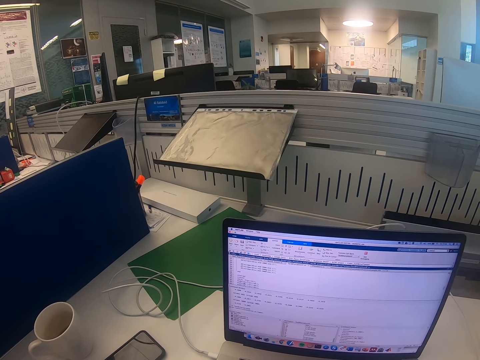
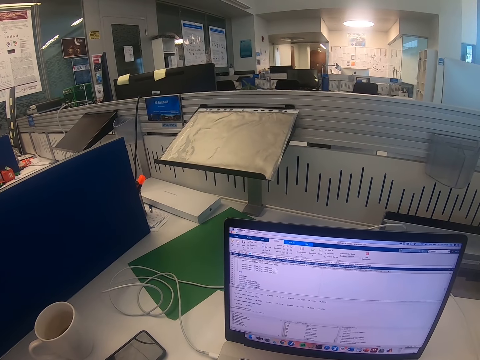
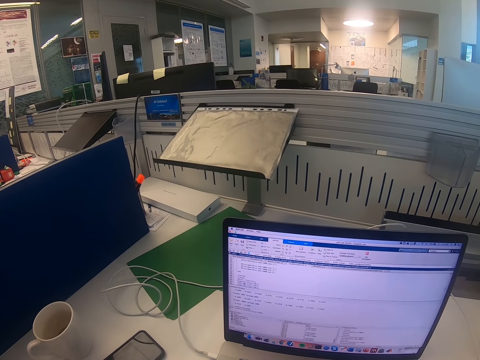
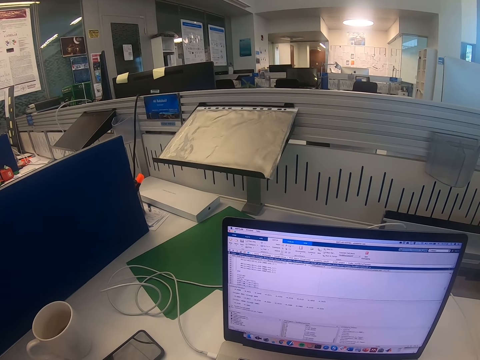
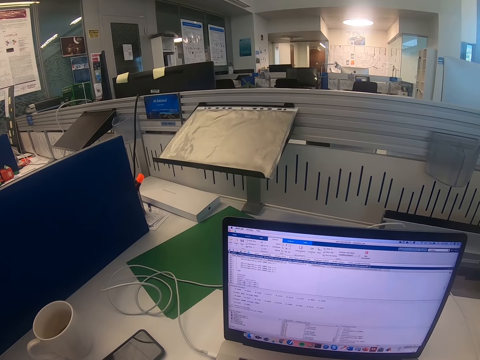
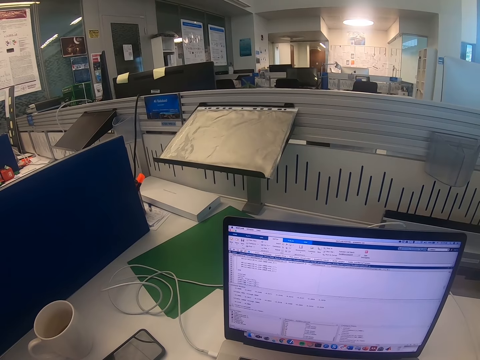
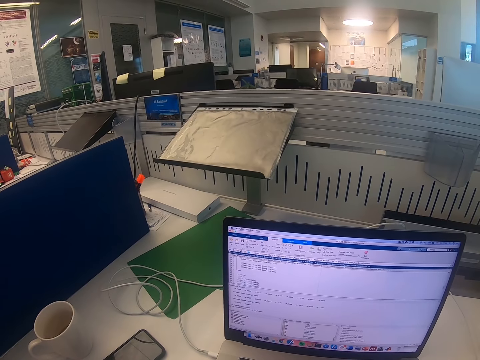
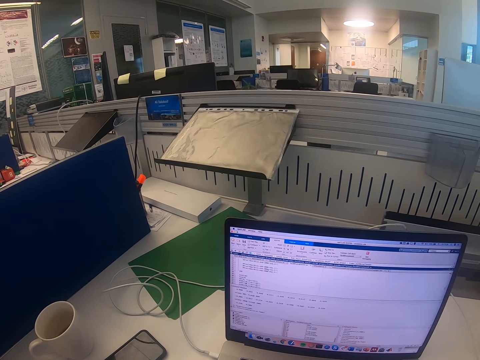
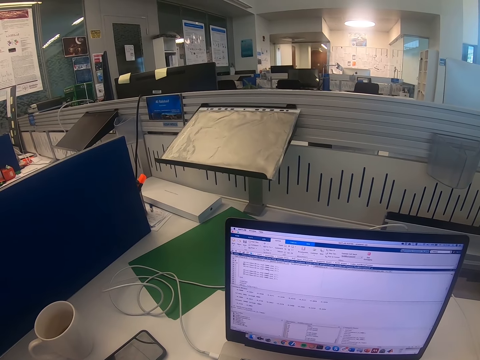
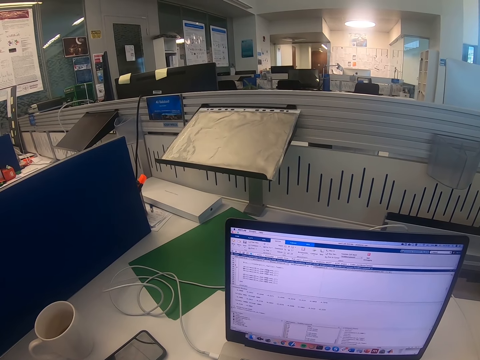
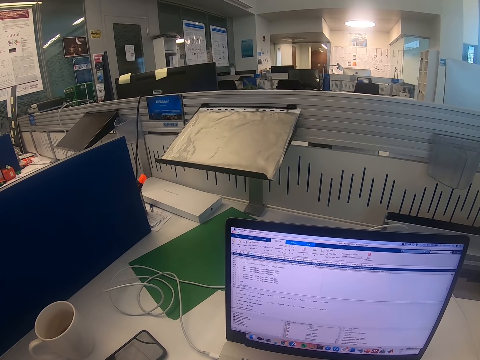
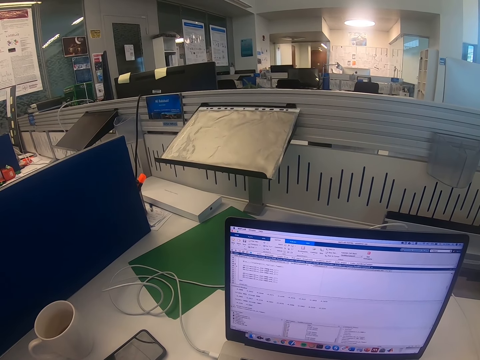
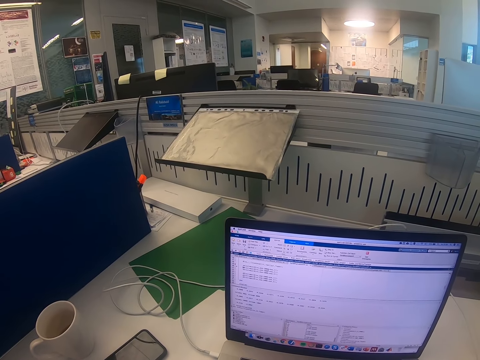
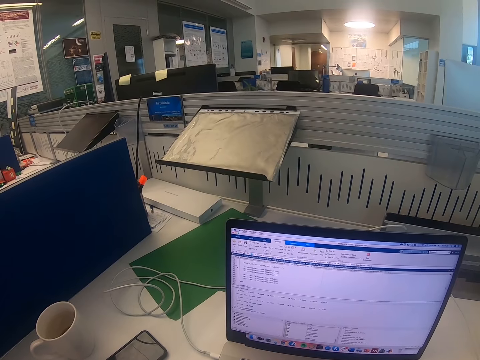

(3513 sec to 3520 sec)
The camera wearer stares at the laptop.

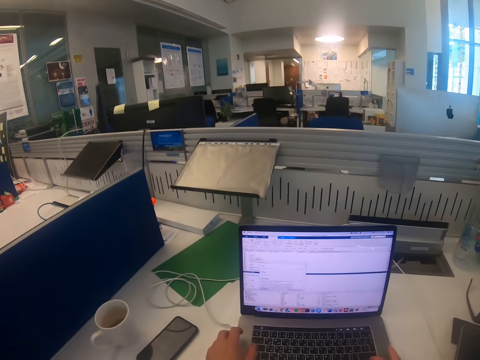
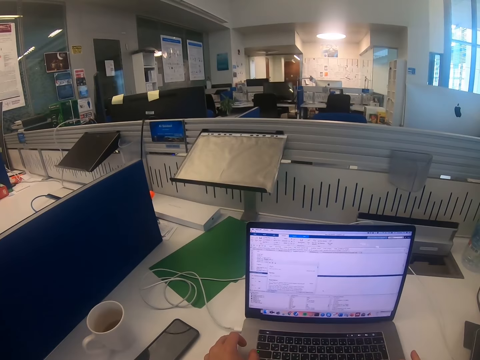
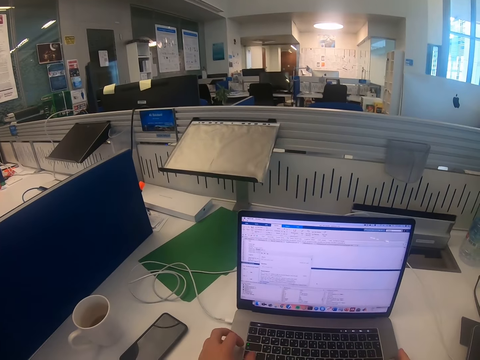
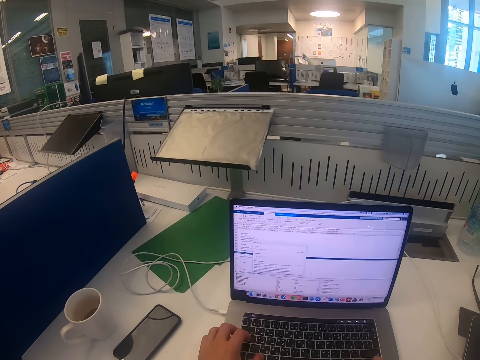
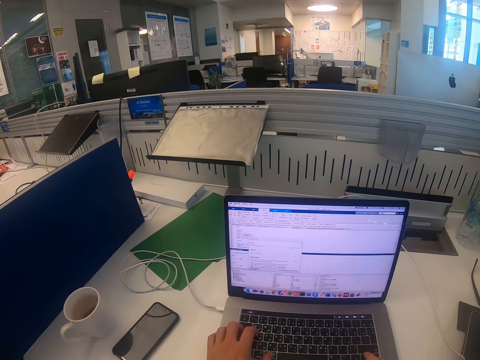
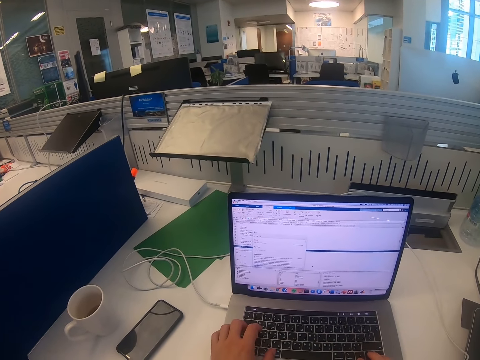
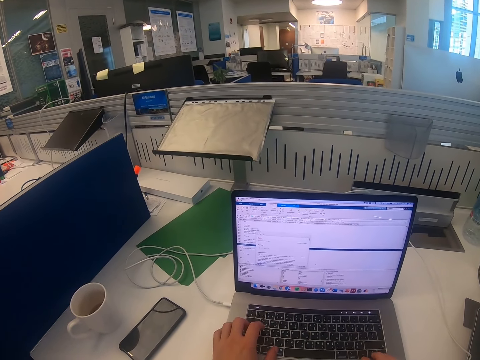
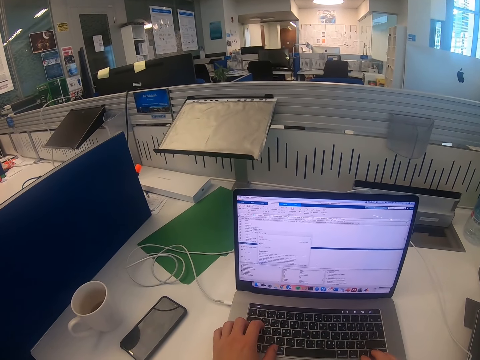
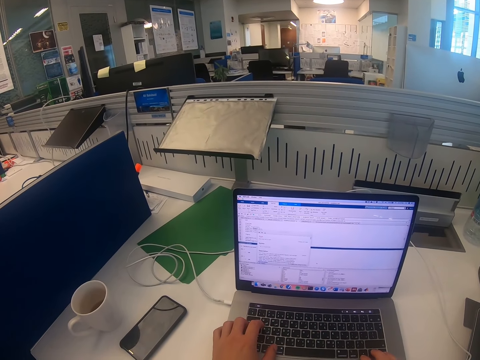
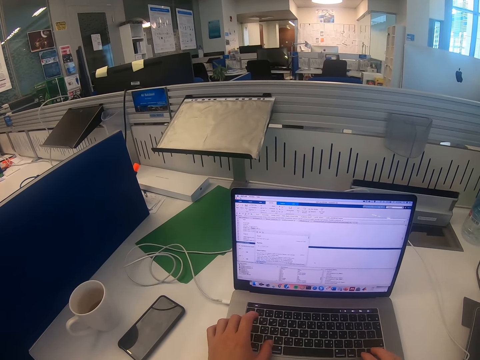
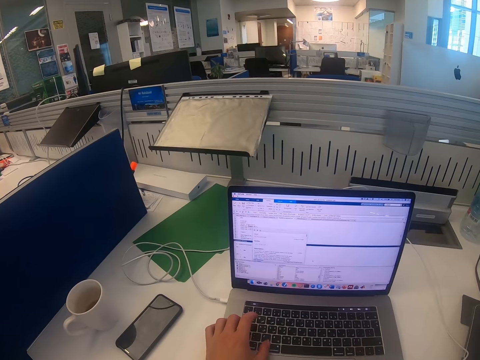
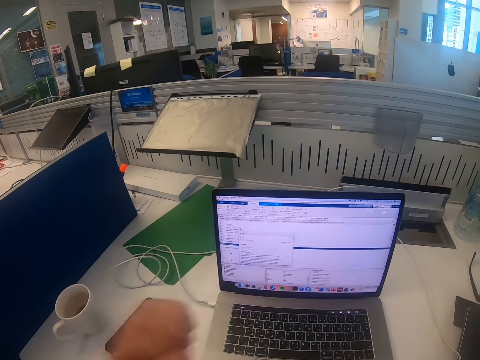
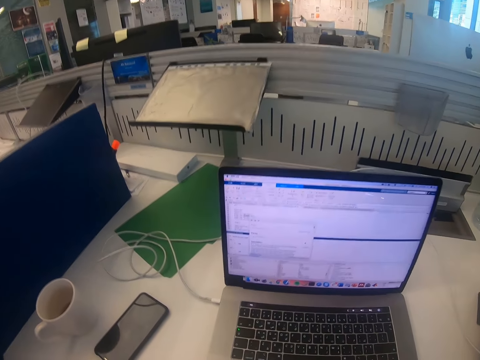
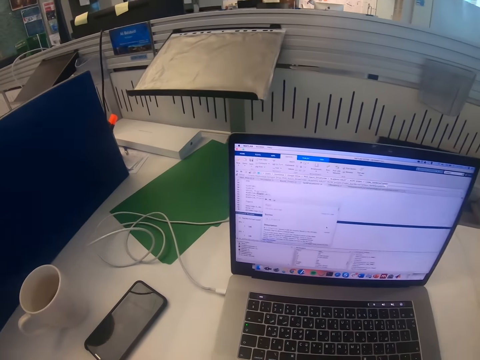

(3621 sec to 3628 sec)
The camera wearer presses laptop buttons.

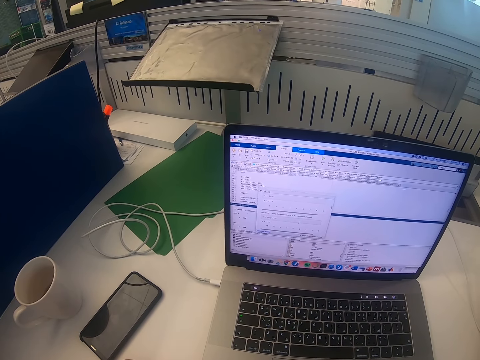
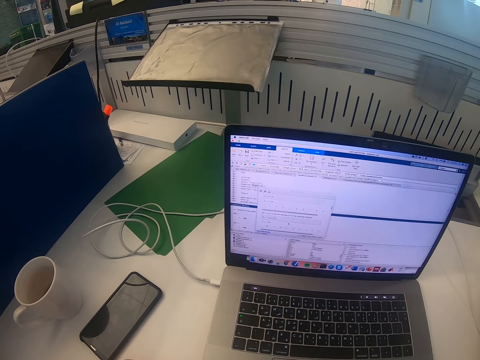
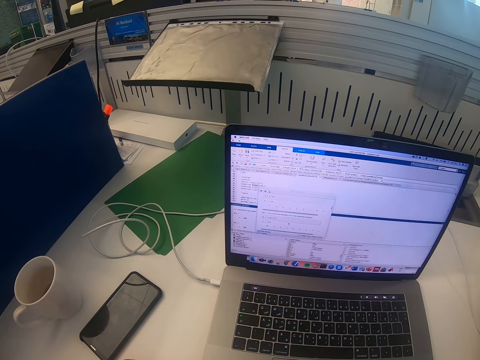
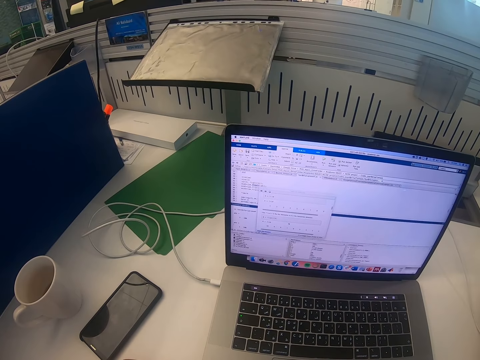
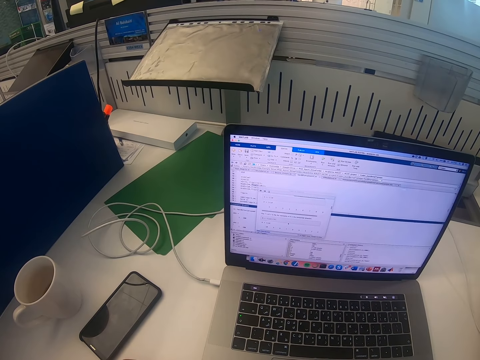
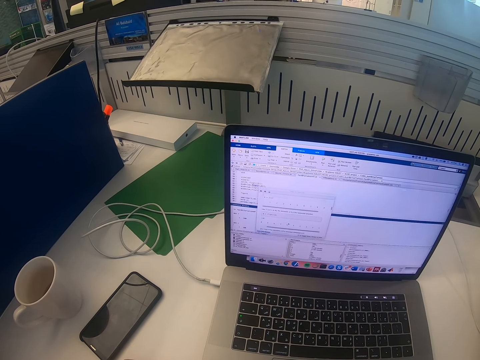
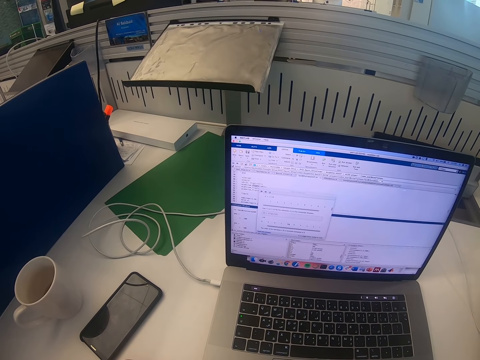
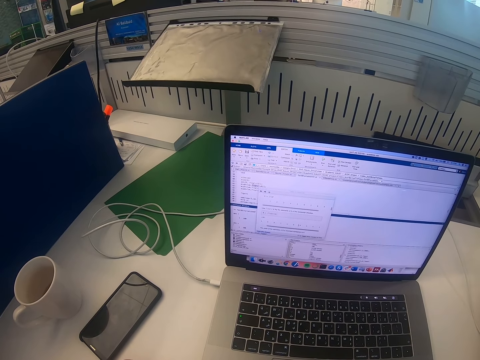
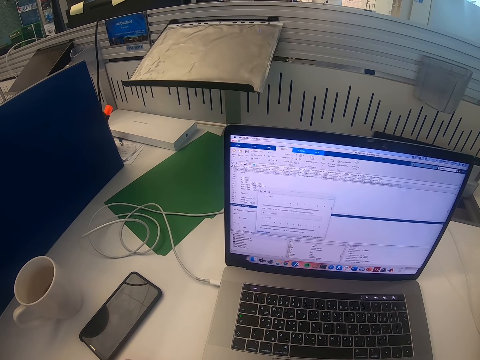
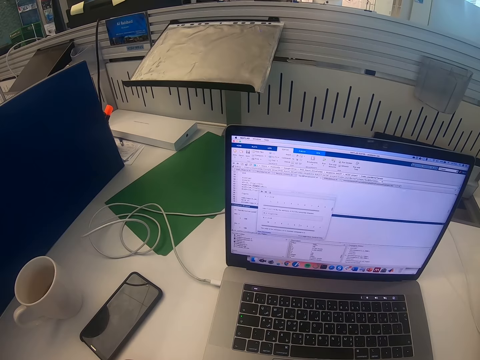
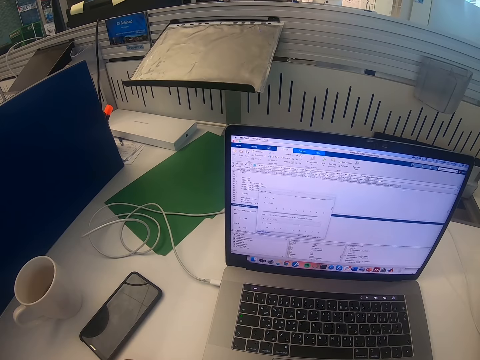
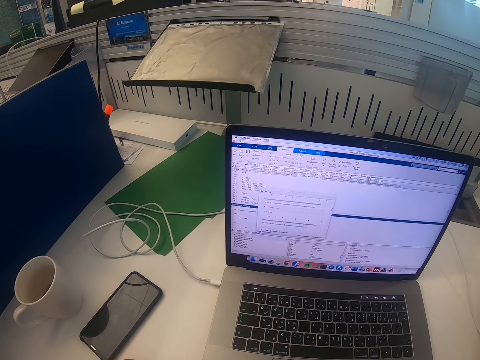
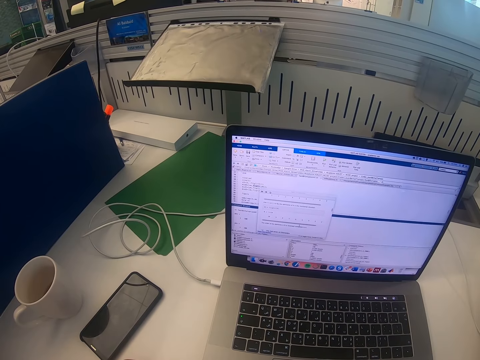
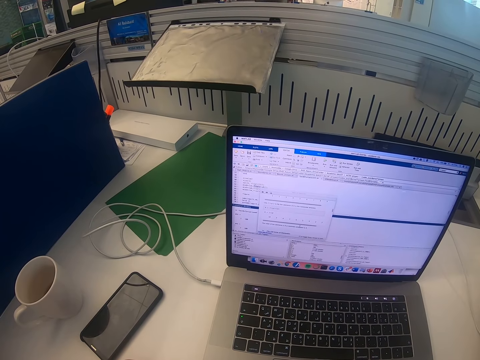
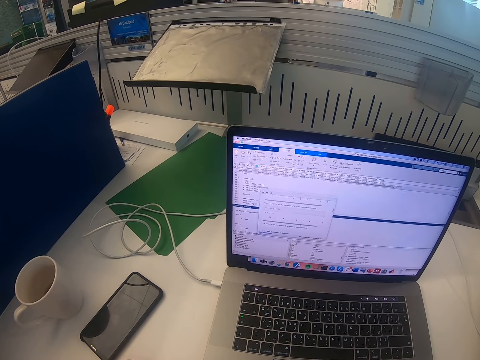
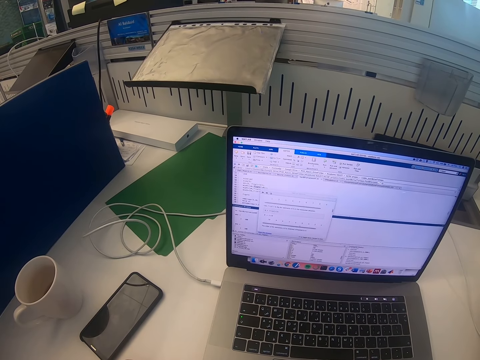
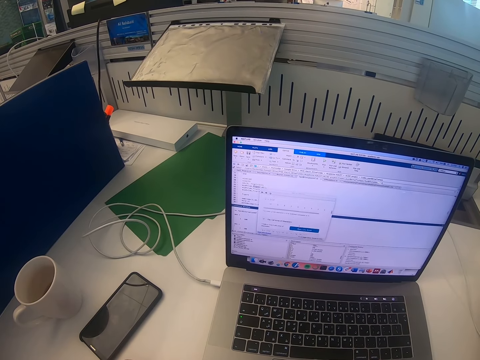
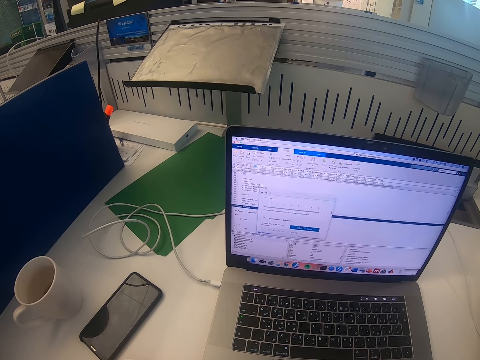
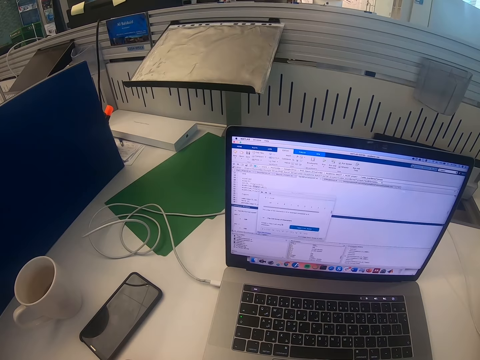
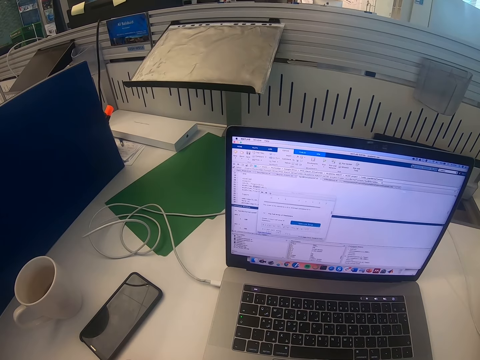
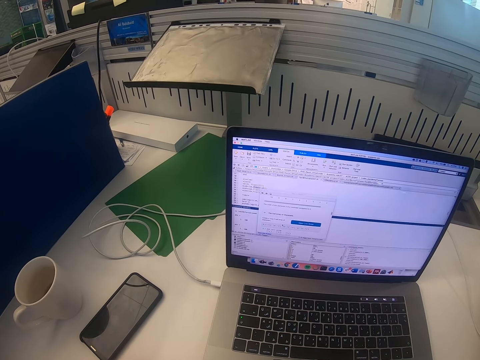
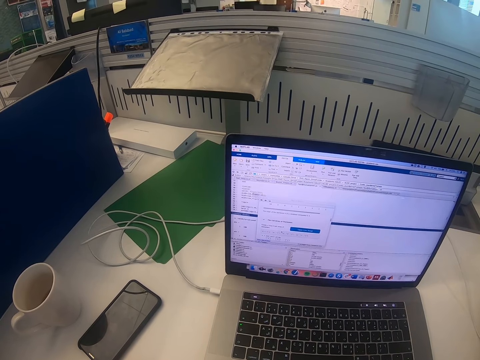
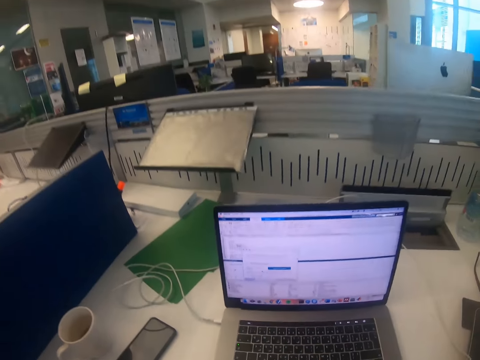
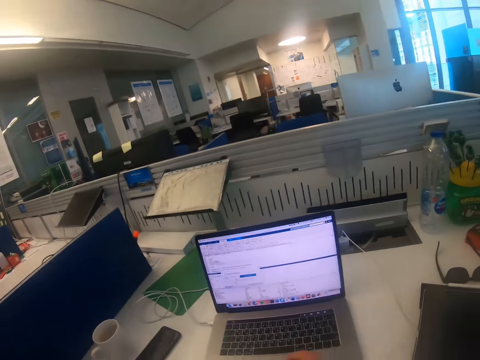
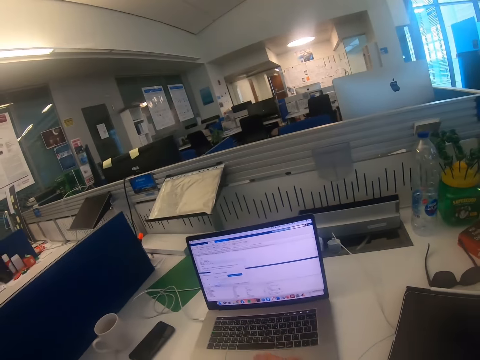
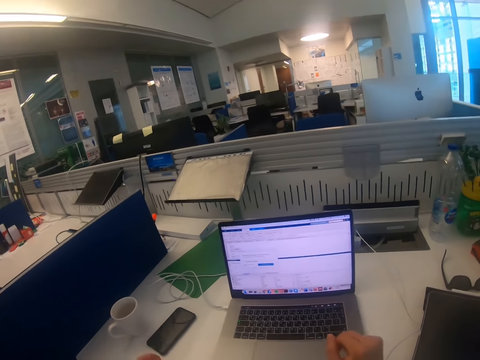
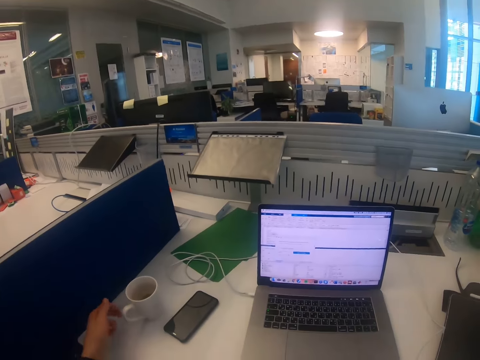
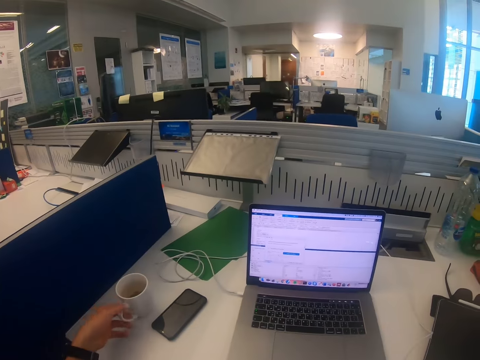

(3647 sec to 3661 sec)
The camera wearer stares at the laptop.
